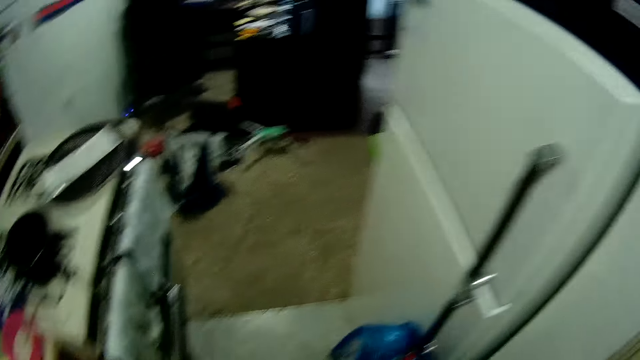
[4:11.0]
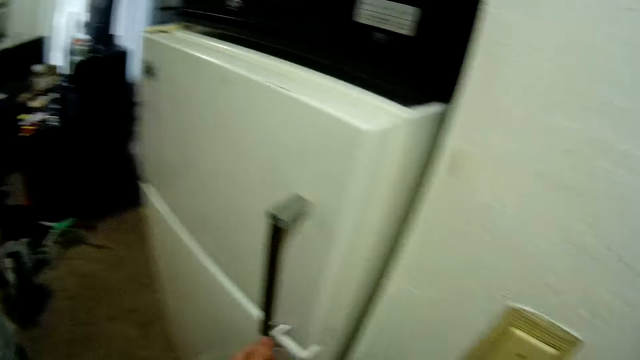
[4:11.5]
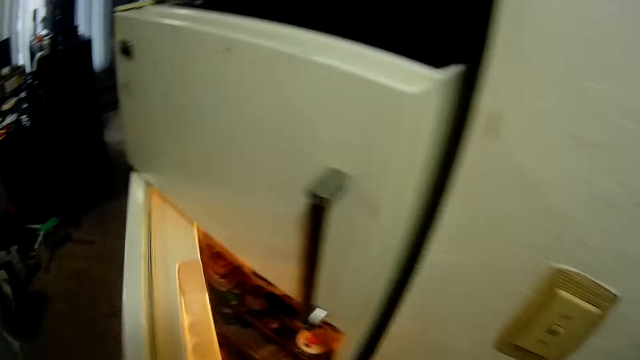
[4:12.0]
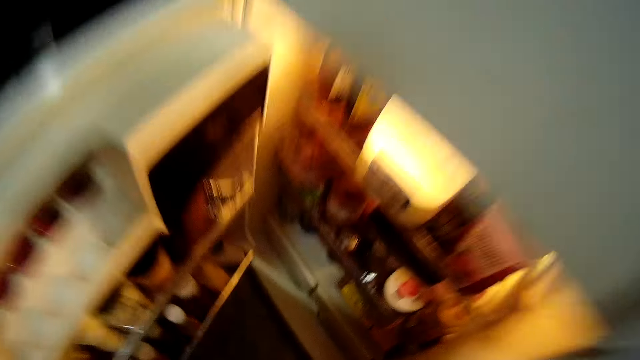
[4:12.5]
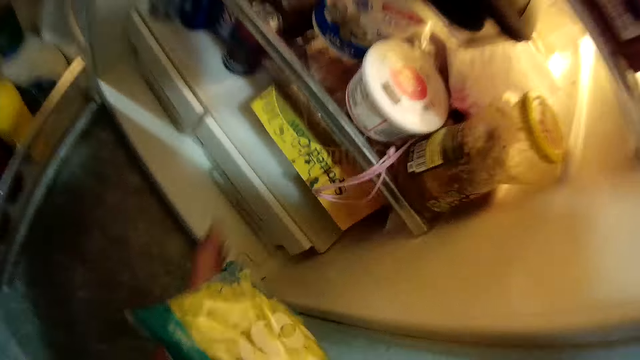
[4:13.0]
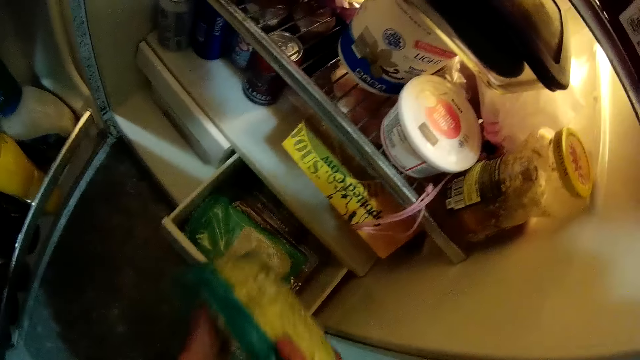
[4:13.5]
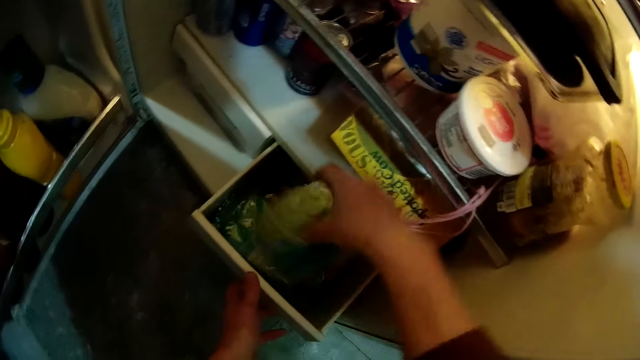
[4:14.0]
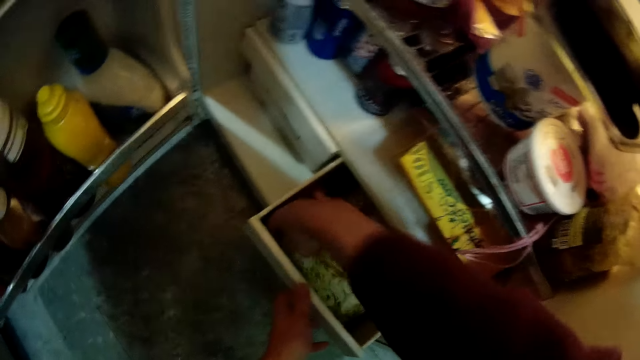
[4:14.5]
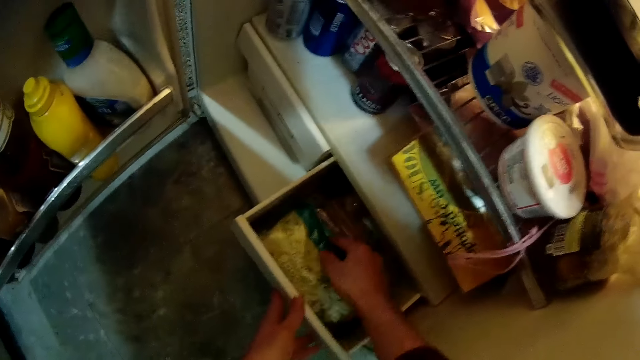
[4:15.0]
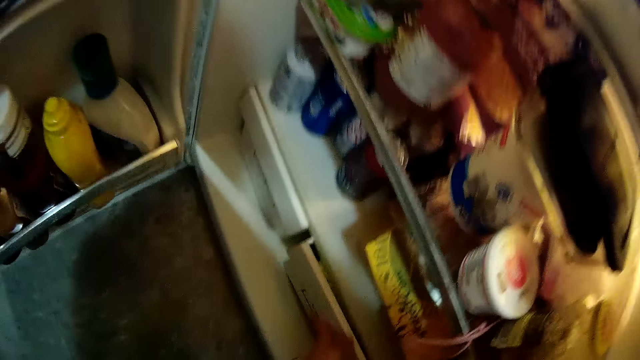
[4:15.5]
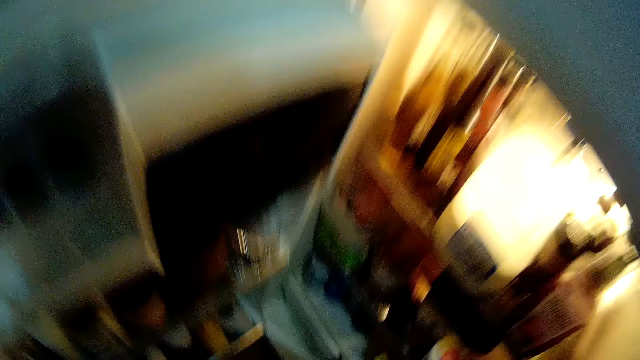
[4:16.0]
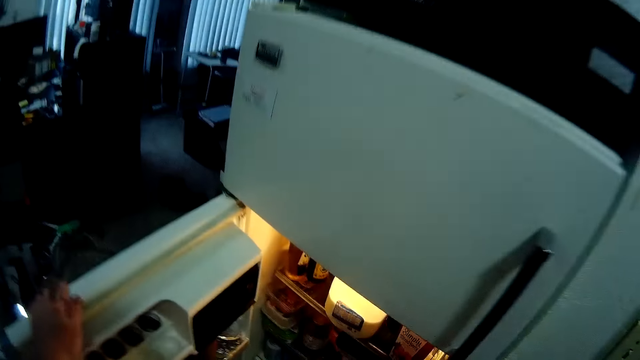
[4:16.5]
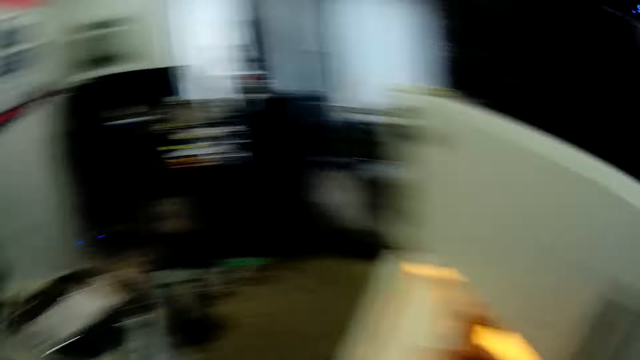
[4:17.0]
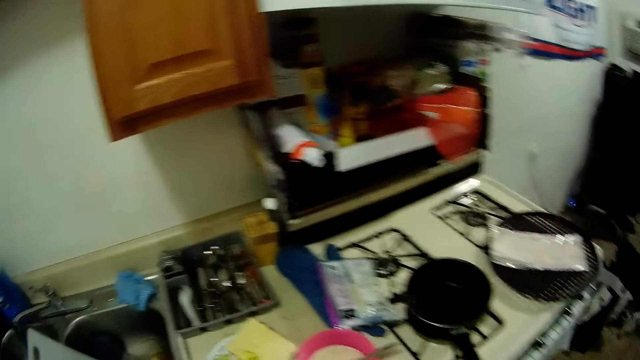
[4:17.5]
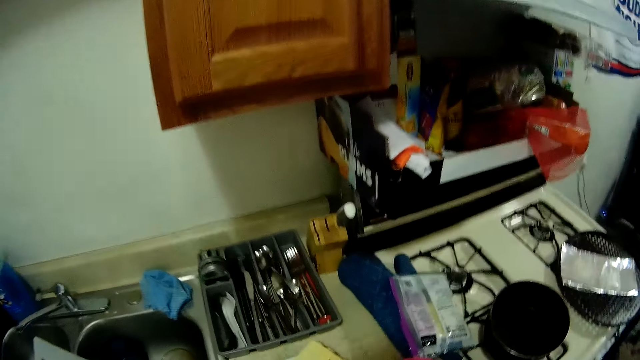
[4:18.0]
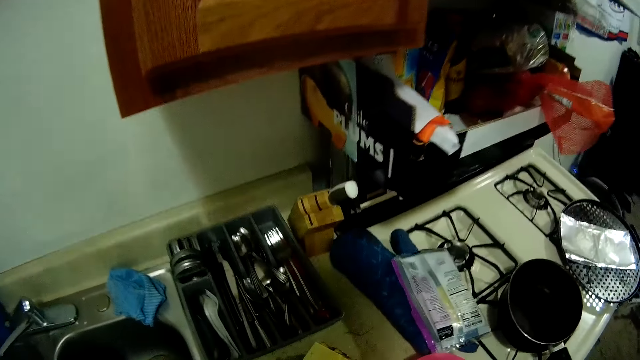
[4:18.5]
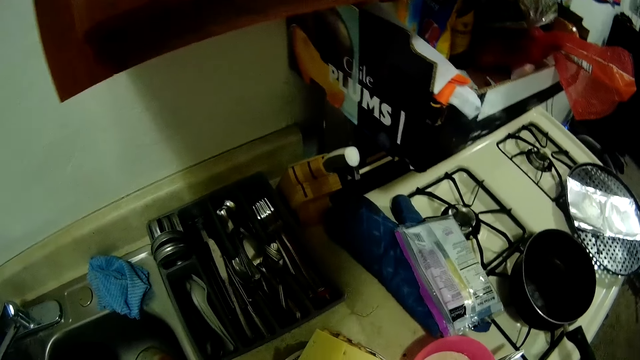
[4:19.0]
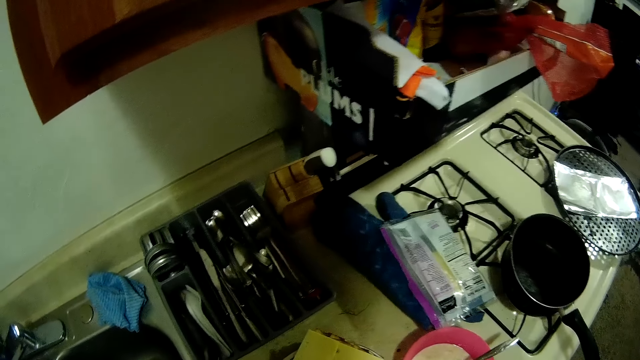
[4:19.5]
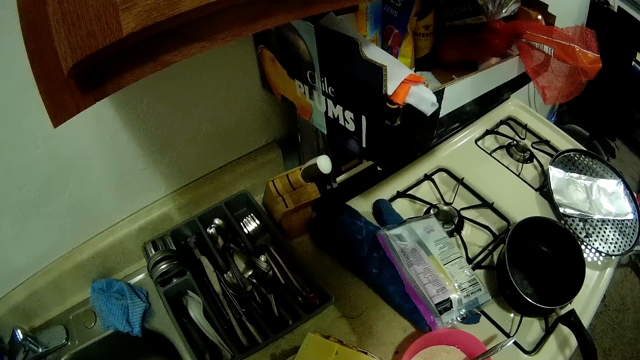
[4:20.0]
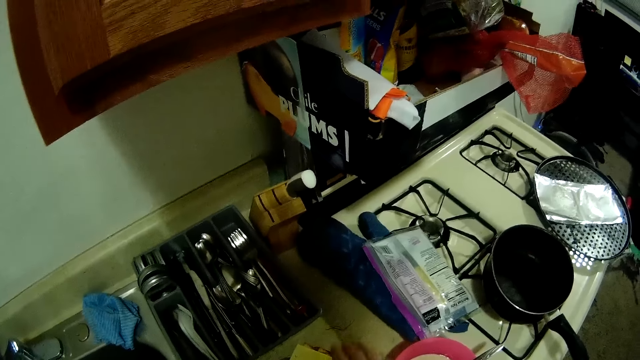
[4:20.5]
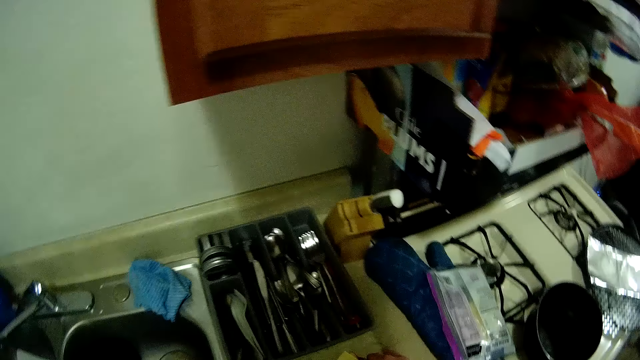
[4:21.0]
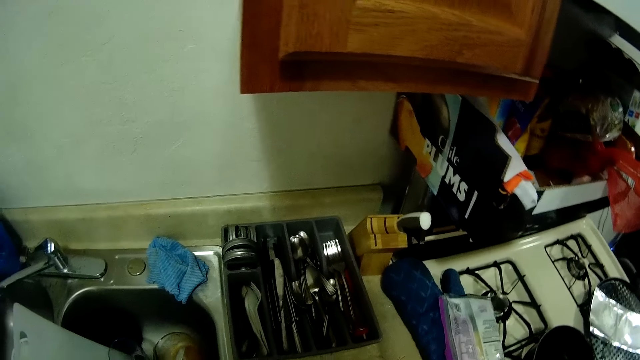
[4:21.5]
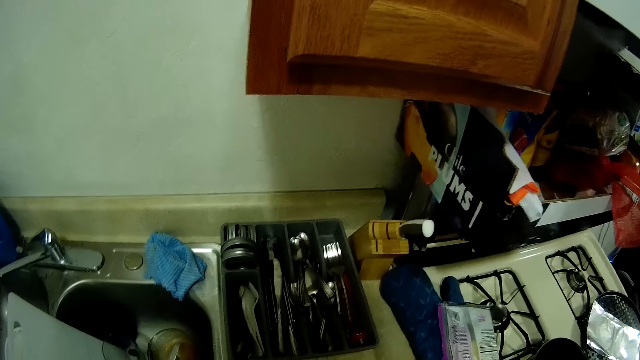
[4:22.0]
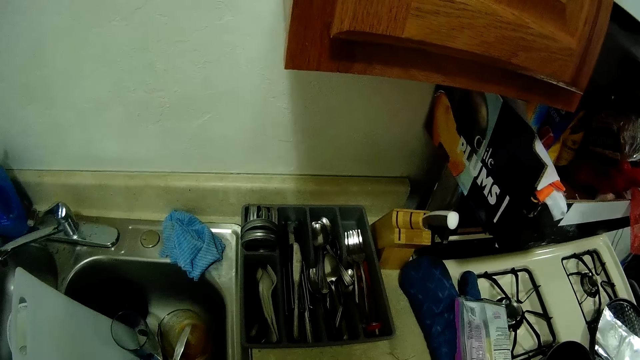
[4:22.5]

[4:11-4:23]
The camera wearer walks around the kitchen. She opens the fridge with her left hand. She opens the drawer in the fridge with her left hand. She places the plastic bag of lettuce into the drawer with her right hand. She closes the drawer in the fridge with her left hand. She closes the fridge with her left hand. She holds something.

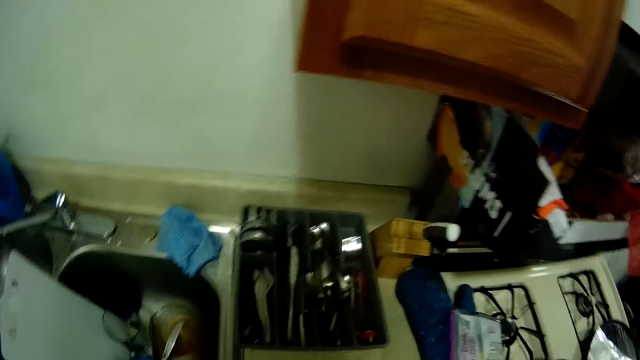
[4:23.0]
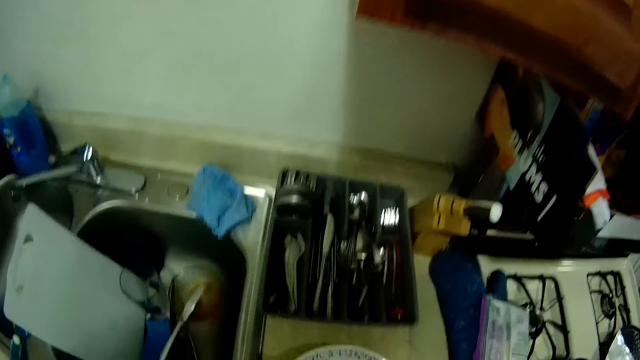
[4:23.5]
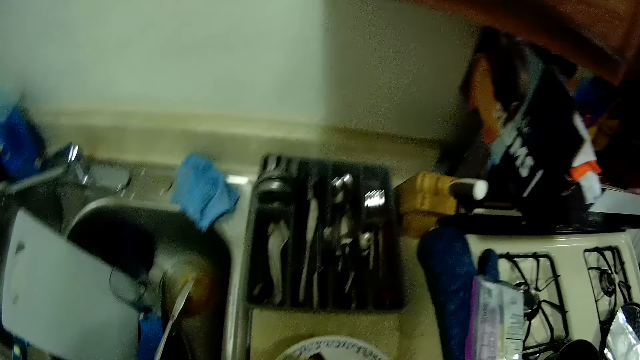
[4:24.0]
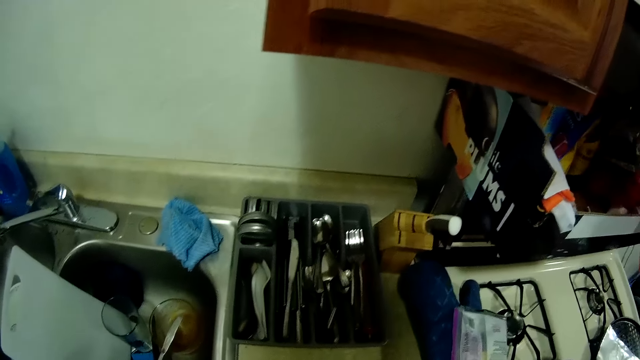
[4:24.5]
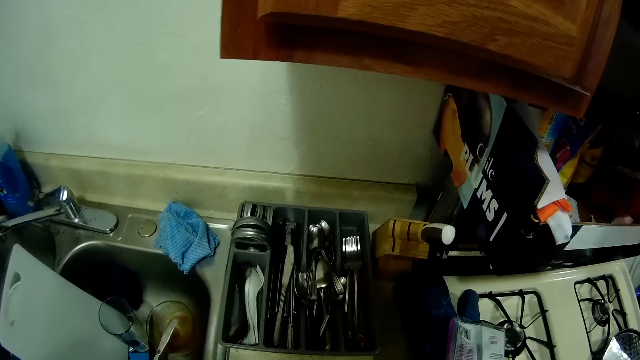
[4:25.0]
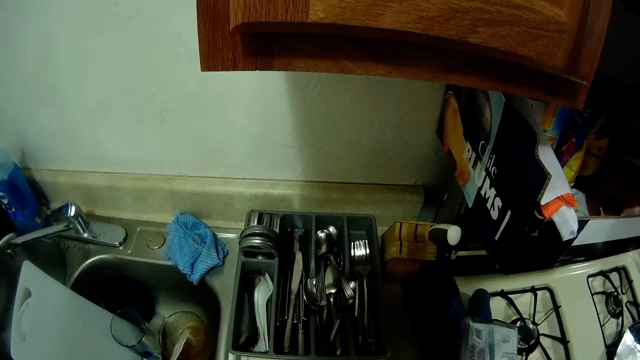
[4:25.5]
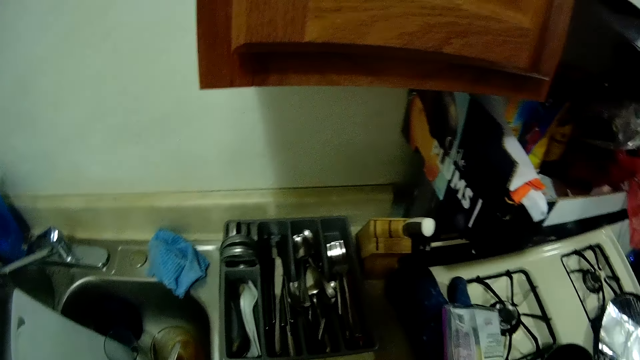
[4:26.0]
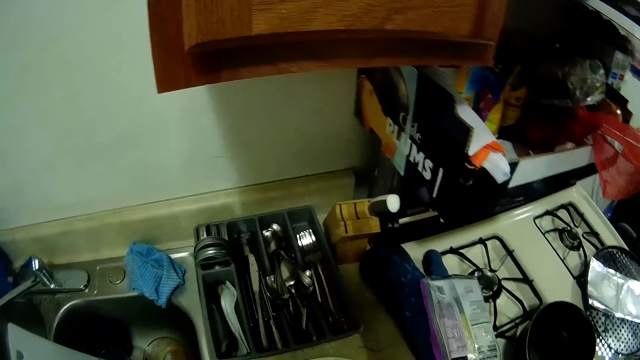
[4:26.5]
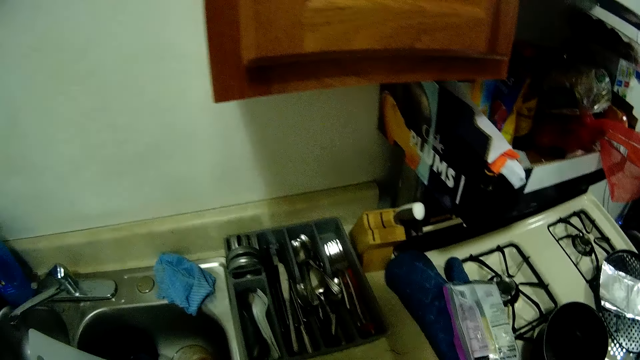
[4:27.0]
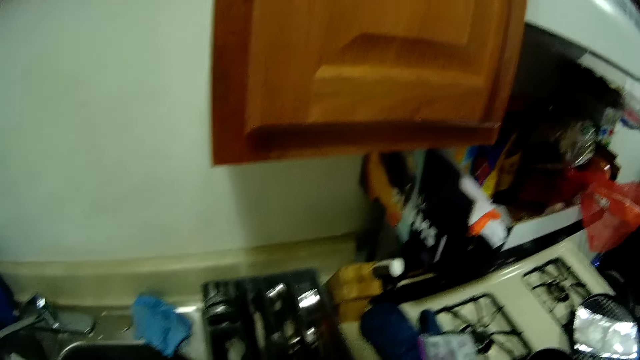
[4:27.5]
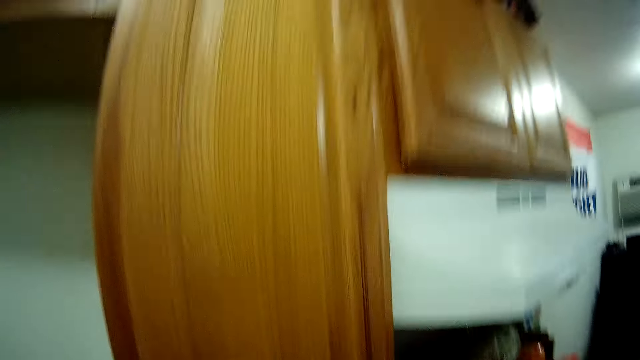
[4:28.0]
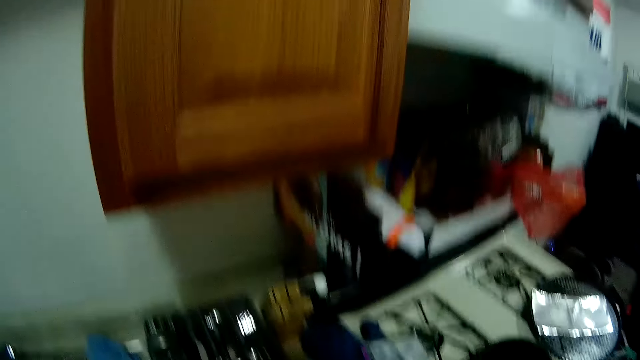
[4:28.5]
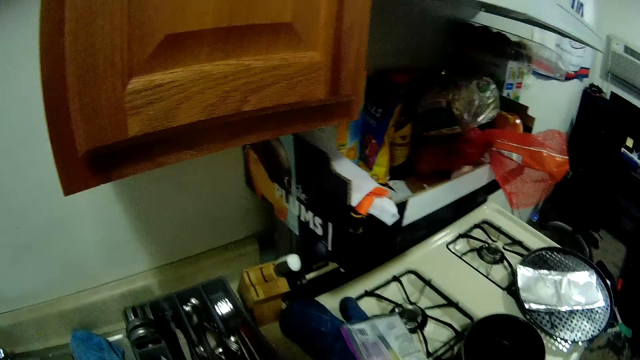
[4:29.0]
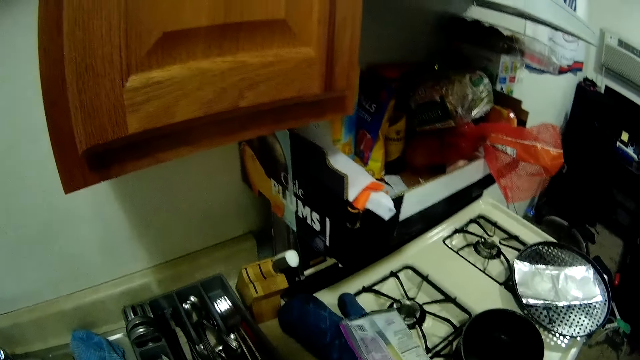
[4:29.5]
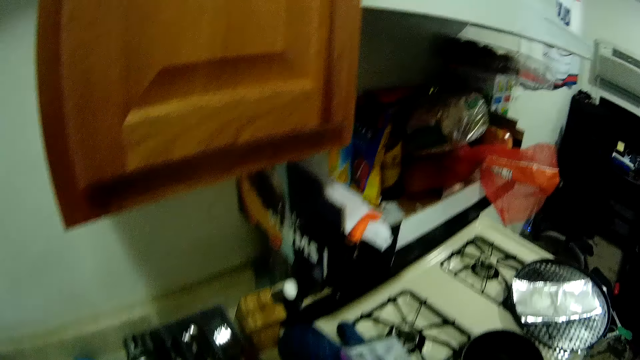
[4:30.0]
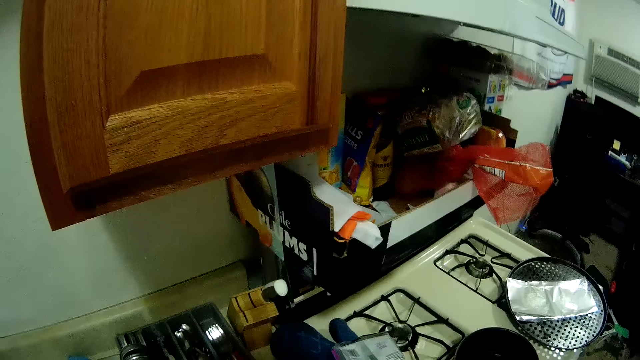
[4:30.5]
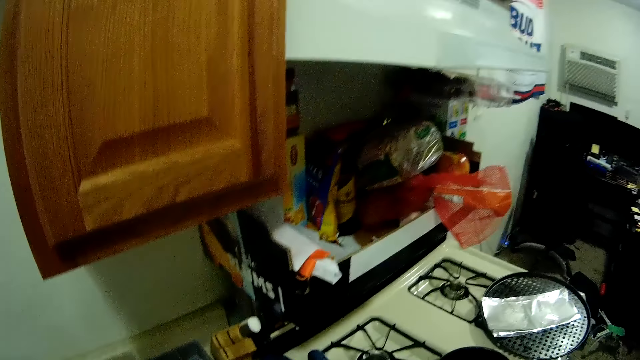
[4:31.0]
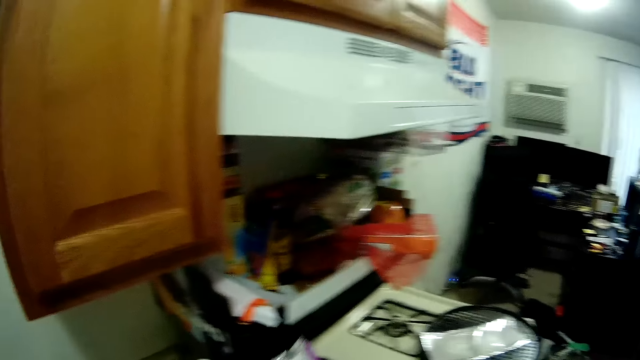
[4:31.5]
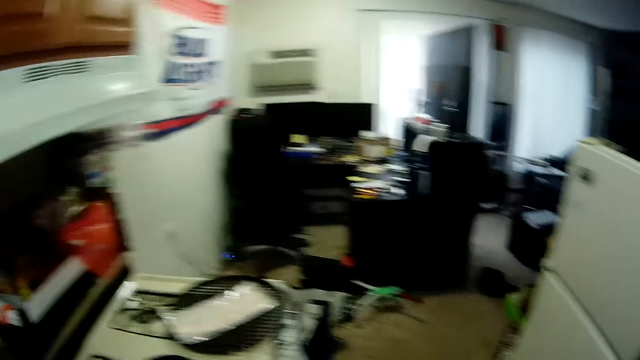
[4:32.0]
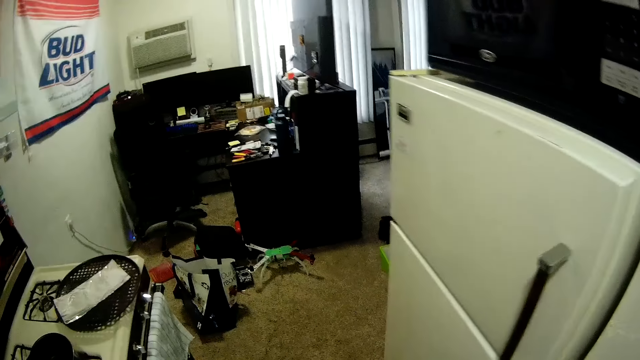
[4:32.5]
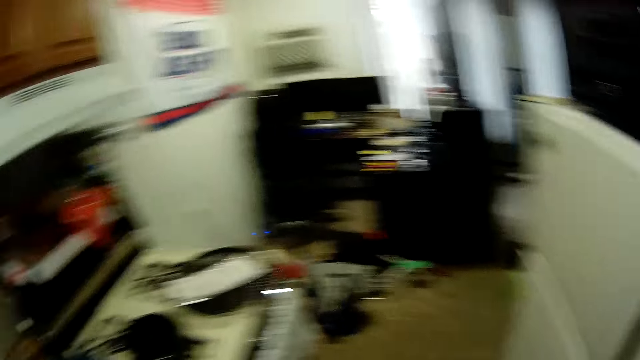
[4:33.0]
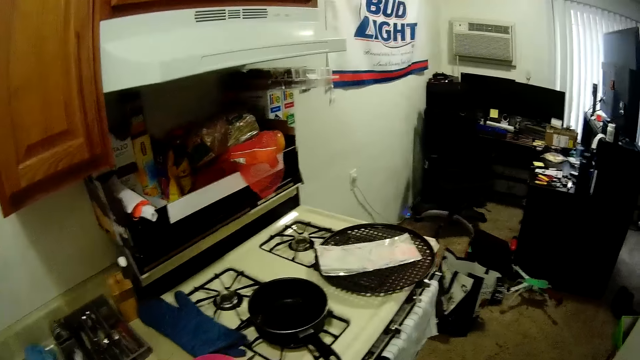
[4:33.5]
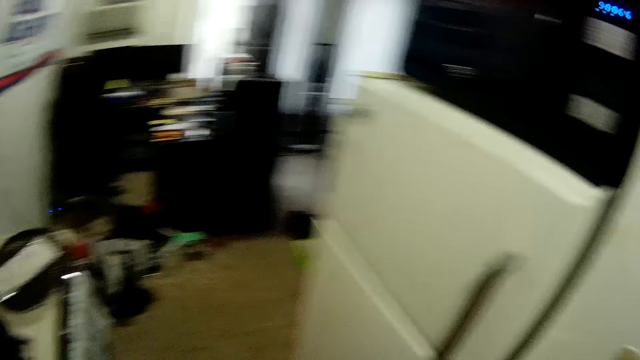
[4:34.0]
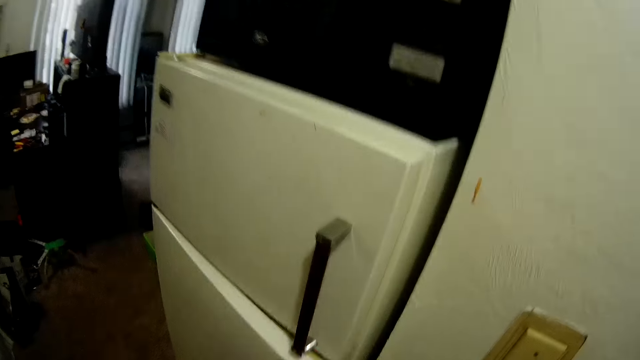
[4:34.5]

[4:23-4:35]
The camera wearer looks around the kitchen. She opens the fridge with her left hand.
